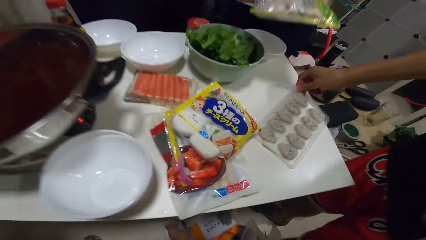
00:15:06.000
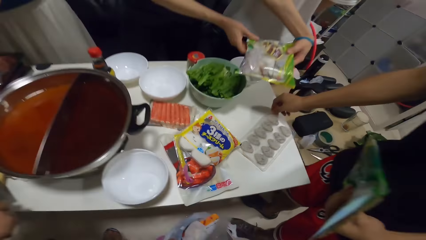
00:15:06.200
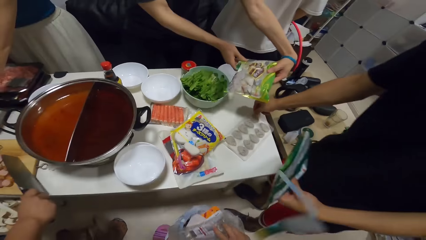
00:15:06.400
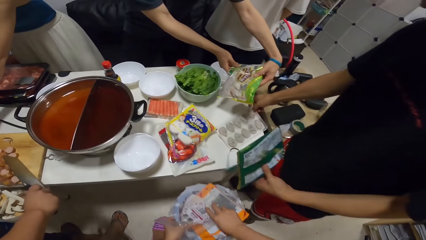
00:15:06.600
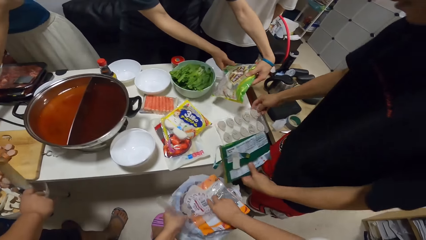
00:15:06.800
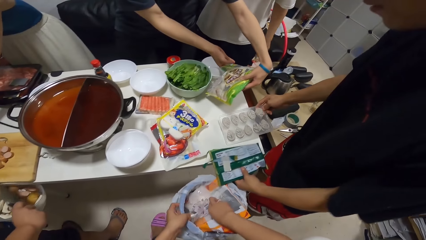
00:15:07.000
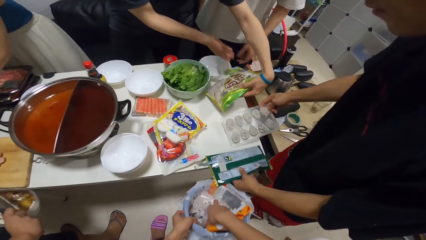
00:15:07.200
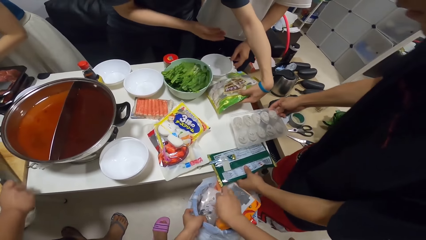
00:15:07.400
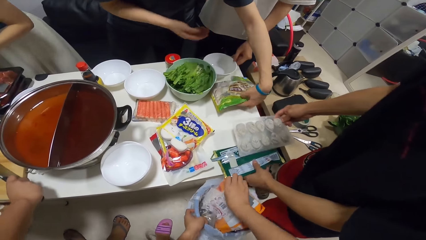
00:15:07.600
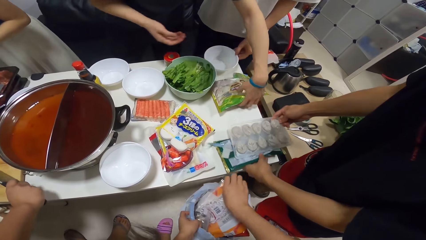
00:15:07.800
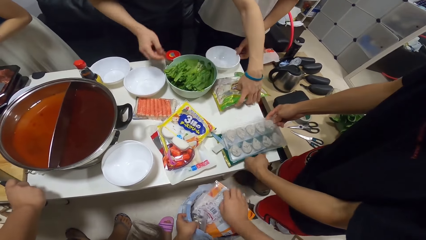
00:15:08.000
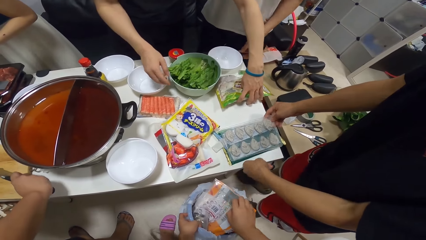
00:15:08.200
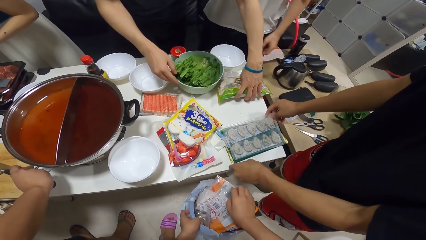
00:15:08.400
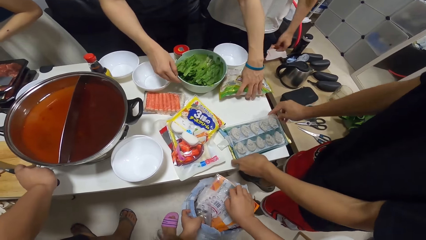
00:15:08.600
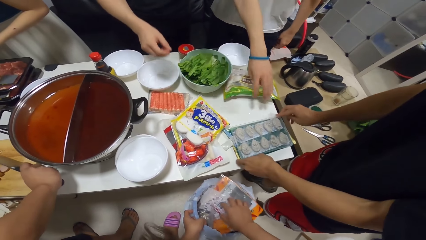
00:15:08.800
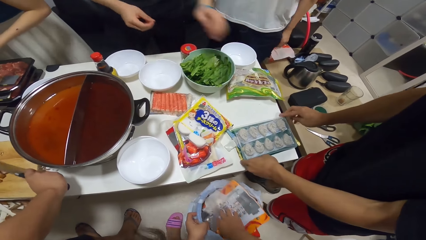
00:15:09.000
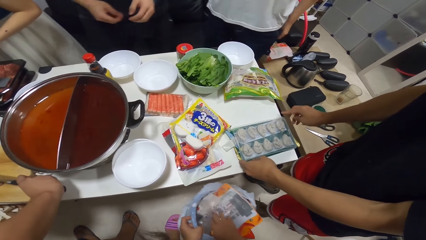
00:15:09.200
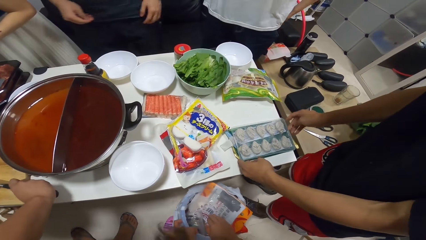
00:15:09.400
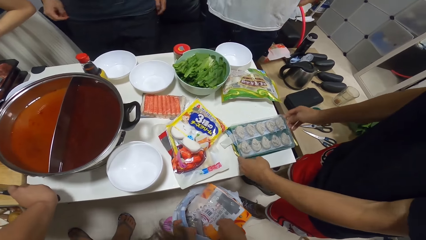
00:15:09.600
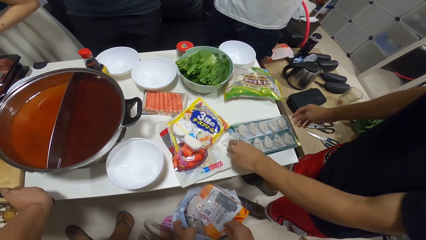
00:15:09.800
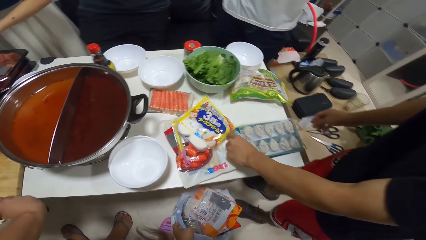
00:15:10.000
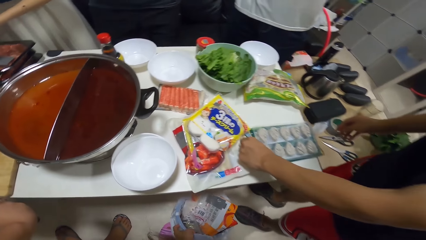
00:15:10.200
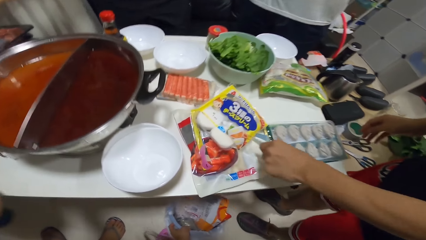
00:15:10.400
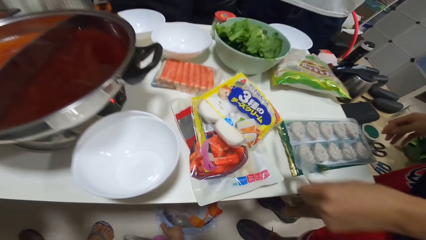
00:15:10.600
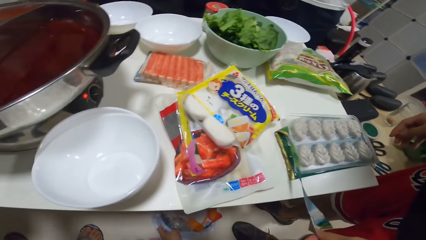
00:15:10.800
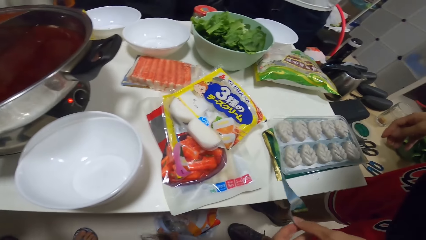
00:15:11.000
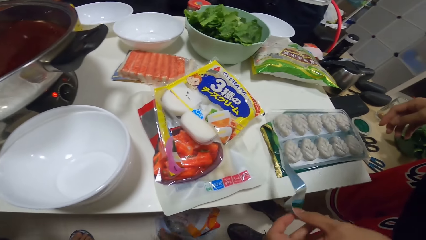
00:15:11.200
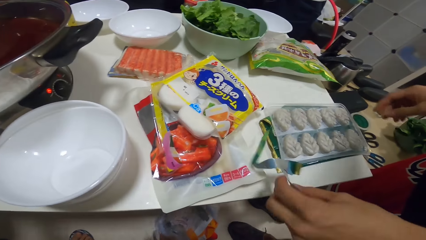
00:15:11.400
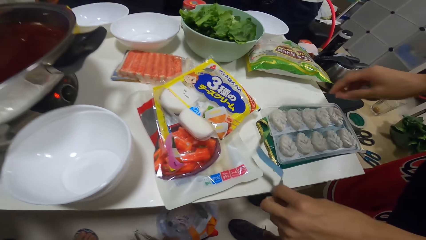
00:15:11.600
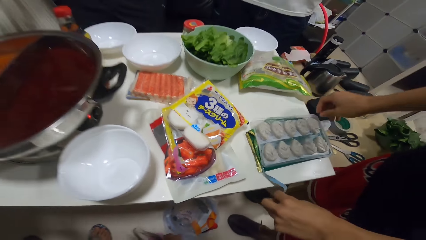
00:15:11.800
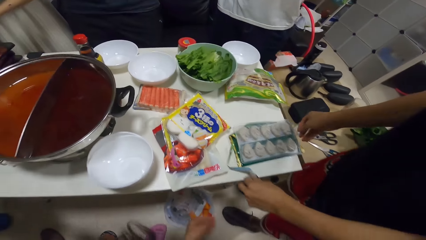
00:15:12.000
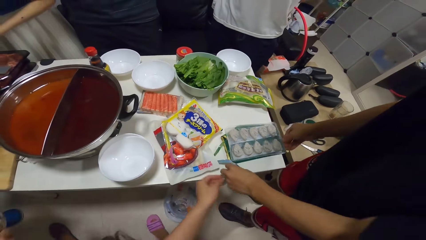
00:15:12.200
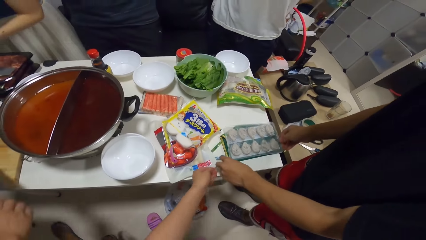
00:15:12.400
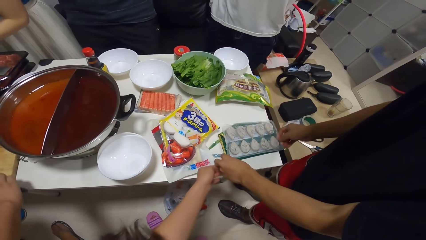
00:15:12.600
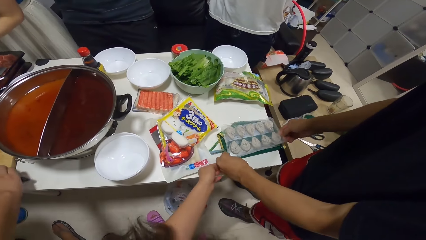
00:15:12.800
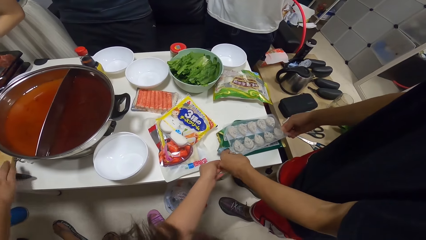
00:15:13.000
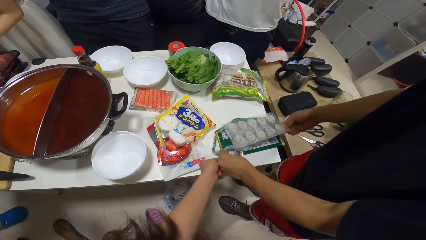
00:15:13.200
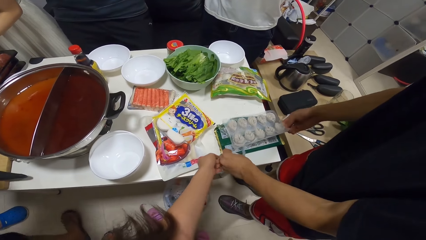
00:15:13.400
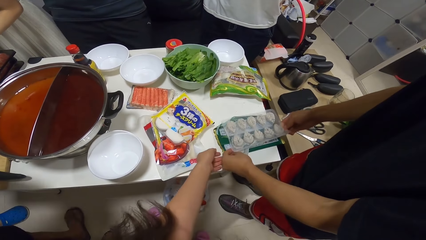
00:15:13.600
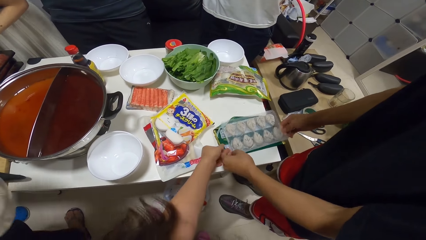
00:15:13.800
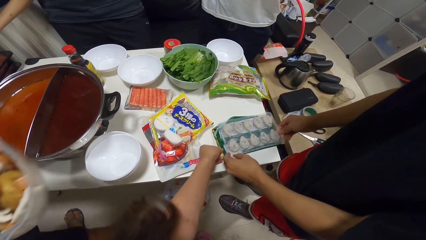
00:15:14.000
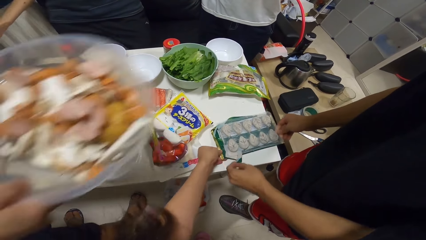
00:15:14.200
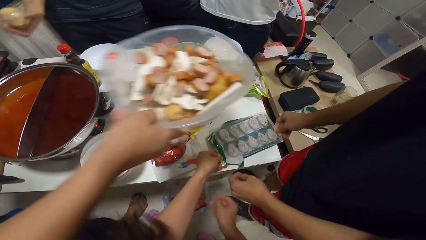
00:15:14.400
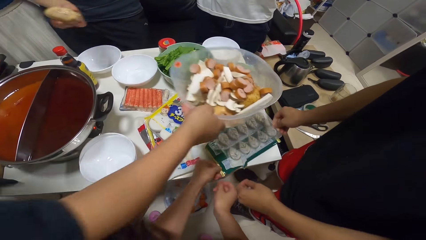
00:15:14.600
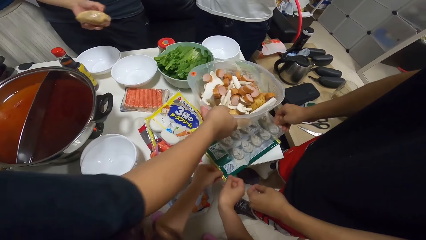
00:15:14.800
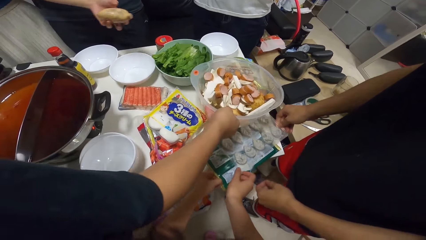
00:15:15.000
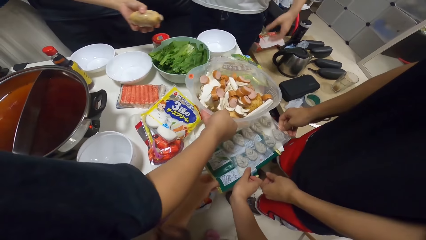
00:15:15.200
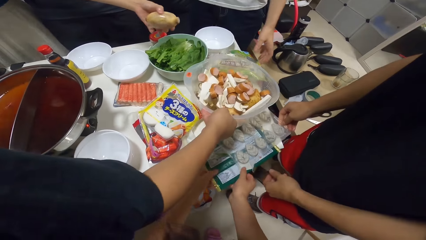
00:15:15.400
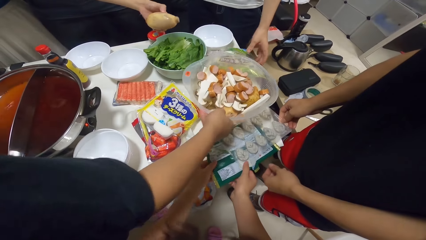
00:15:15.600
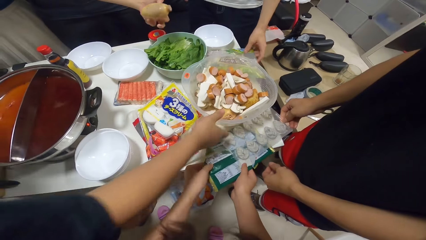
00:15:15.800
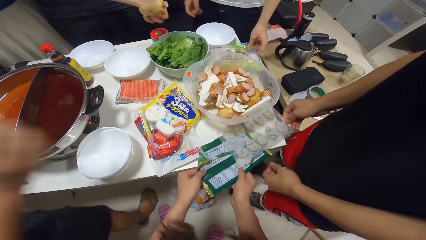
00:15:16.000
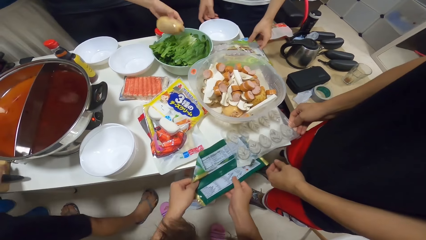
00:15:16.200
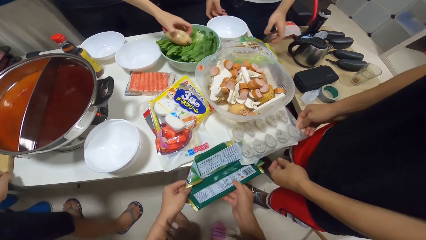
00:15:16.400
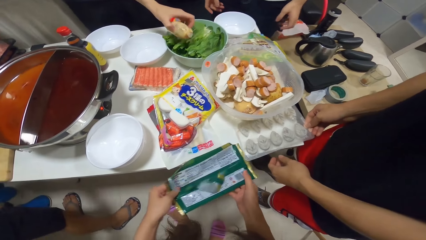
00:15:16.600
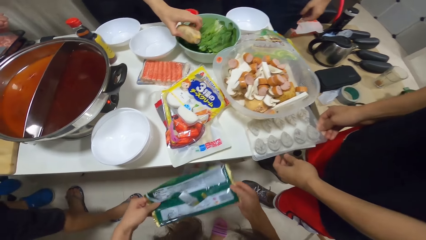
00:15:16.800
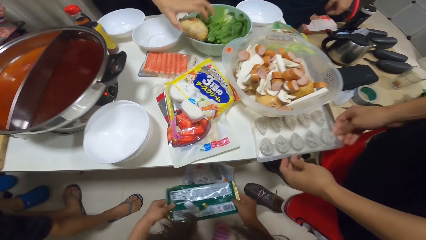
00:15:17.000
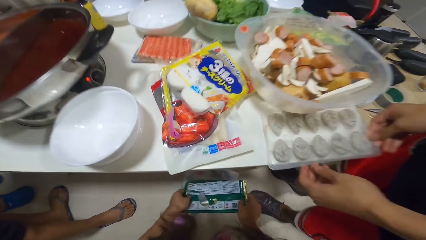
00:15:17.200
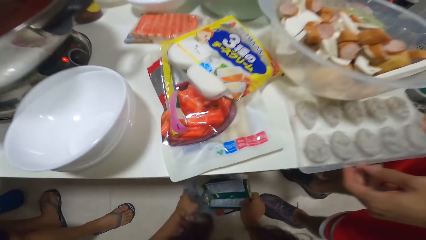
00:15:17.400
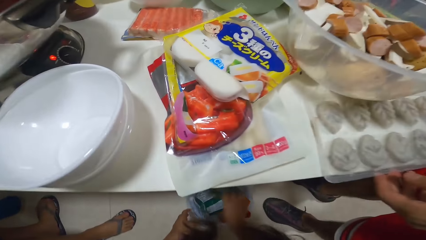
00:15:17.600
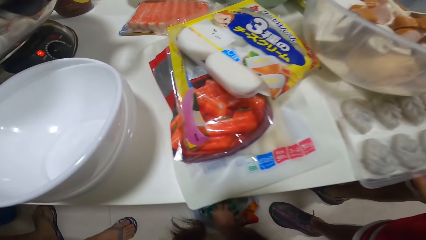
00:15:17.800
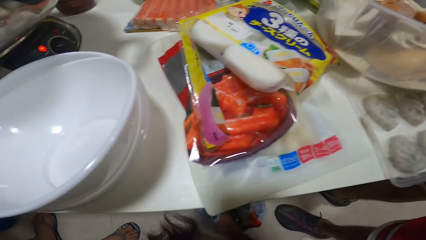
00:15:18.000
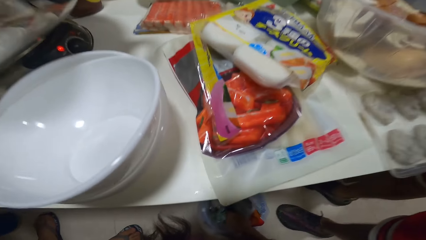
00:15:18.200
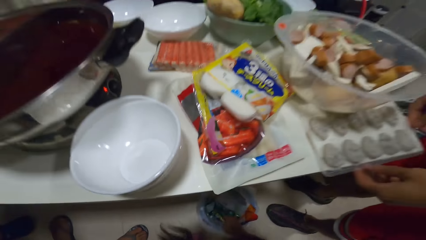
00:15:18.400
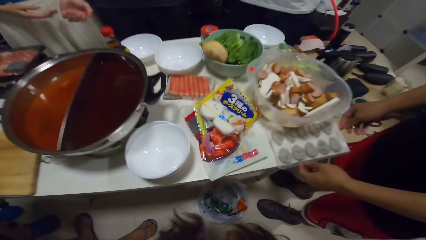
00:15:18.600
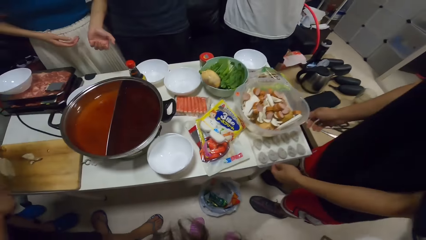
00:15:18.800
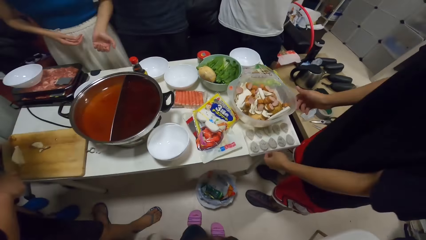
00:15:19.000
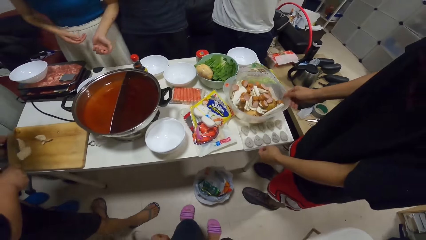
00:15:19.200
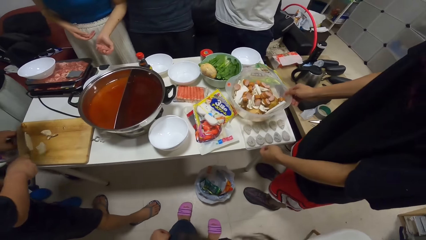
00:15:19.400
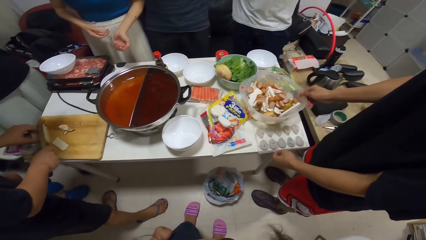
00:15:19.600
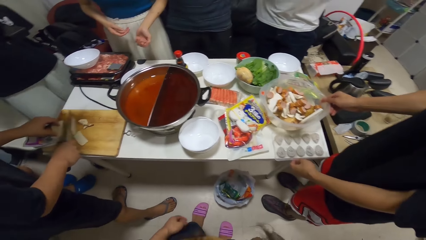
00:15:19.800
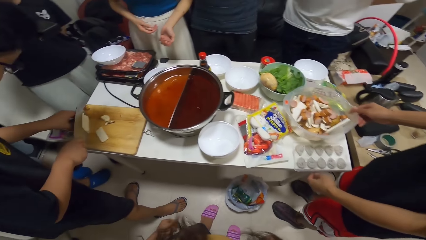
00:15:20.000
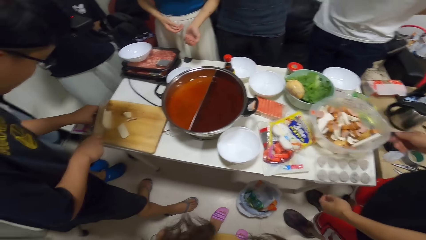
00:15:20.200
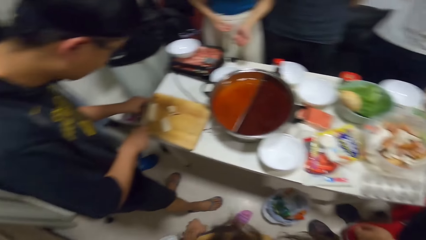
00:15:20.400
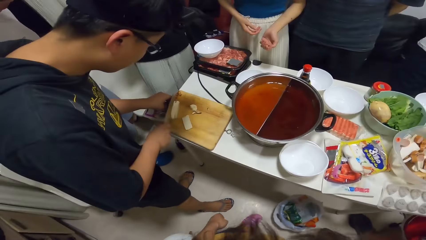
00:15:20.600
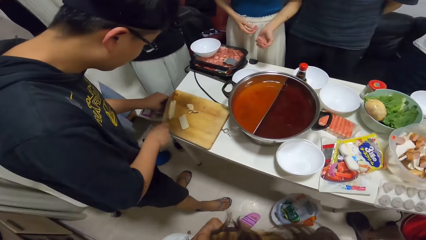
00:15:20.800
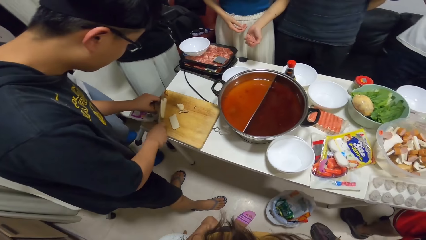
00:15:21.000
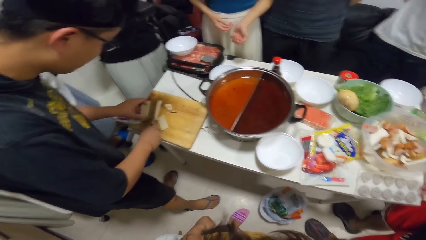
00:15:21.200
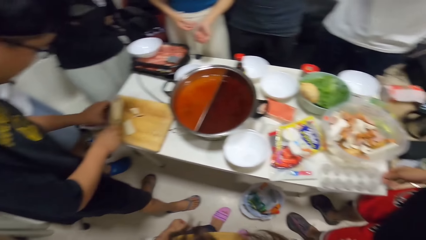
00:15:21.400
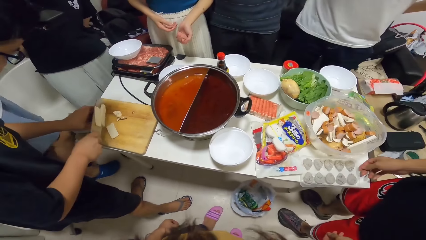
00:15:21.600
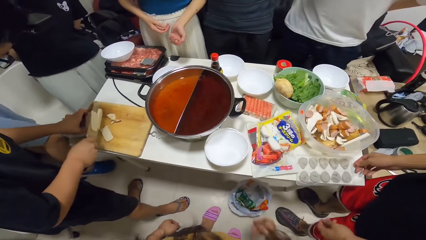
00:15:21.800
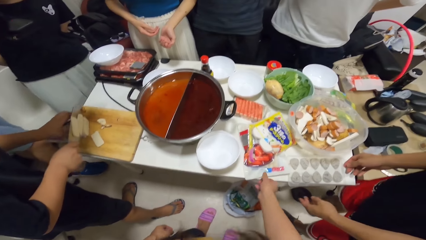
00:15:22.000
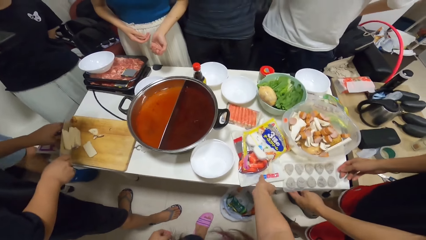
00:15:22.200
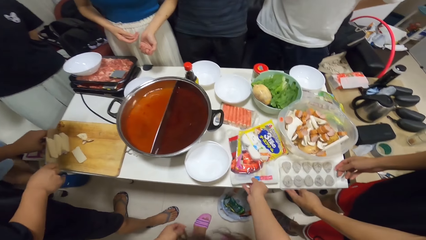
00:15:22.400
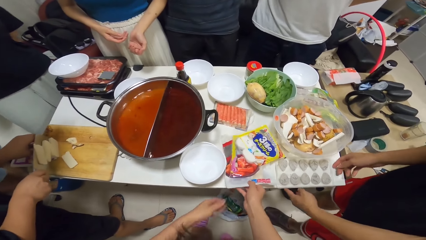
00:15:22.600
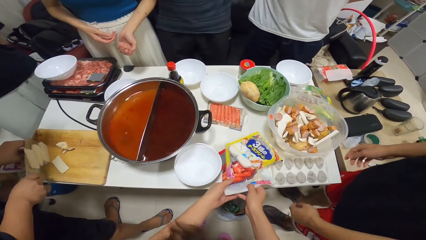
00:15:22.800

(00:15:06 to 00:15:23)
The camera wearer grabs the trash can under the table with her left hand. She throws trash into the trash can. A man drops the pack of food on the table. Another man puts something on a wrapper. The first man pulls something, holds a bowl and pulls his hand off the bowl. The second man pulls the wrapper. The camera wearer picks up a wrapper. A third man drops the bowl in his right hand on the table. Another man holds something. A woman puts a potato in a plate of vegetables with her left hand. The camera wearer puts the wrapper in a waste bin. The second man adjusts the bowl on the table with his right hand. The third man slices cheese on the chopping board with the chopping knife in his right hand. The second man holds the bowl.
